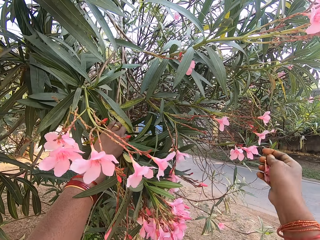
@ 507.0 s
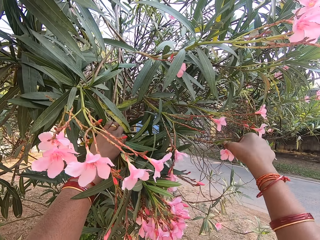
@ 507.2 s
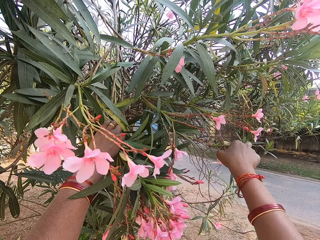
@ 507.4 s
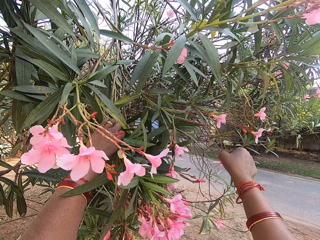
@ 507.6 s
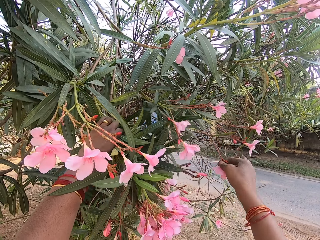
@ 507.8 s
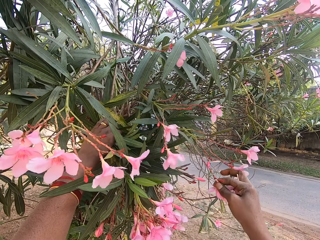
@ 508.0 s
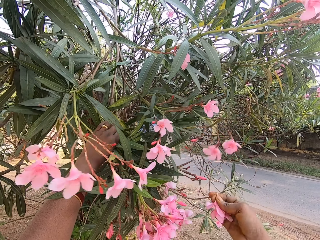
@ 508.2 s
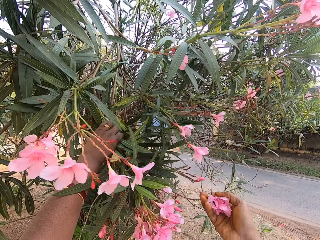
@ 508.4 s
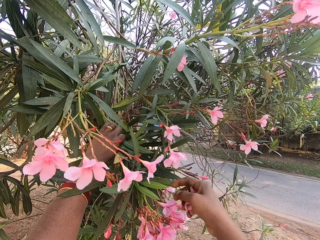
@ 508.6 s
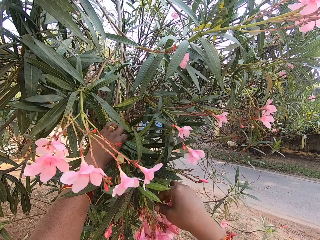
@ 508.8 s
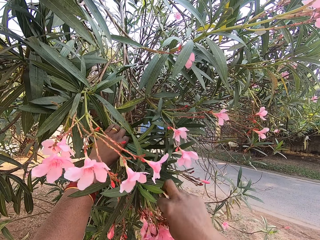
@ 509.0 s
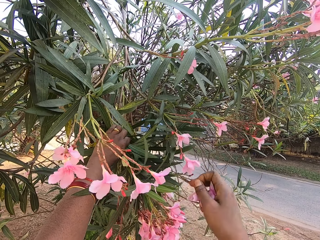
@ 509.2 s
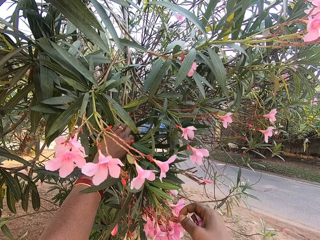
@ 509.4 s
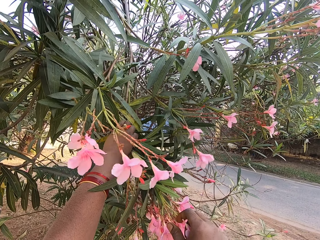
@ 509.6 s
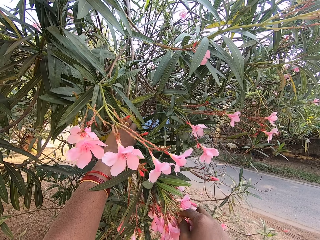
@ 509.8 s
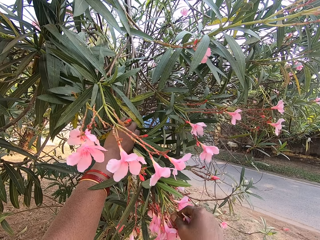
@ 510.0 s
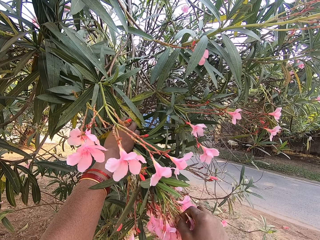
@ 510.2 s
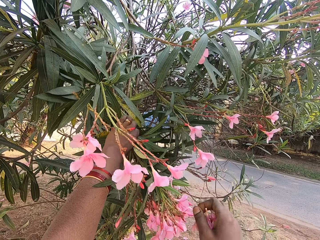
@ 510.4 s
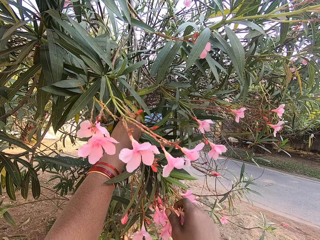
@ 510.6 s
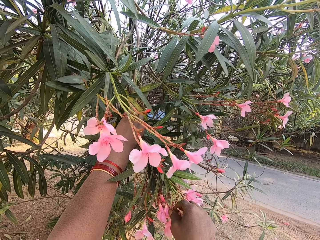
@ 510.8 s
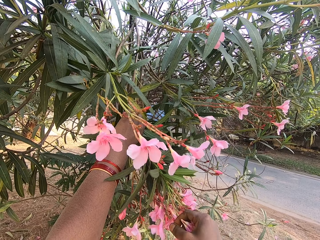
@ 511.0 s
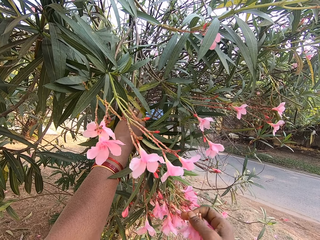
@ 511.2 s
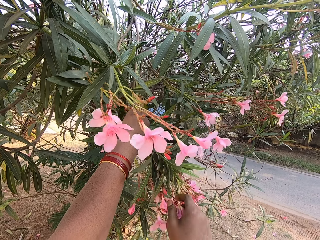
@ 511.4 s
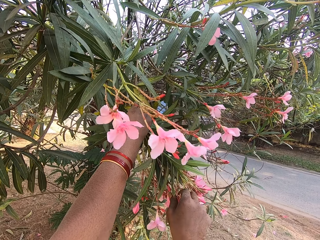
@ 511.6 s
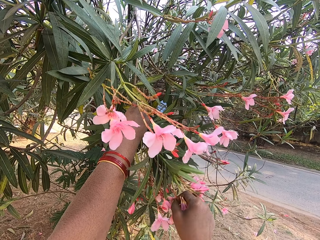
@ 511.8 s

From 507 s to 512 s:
The camera wearer plucks a flower with her hand.

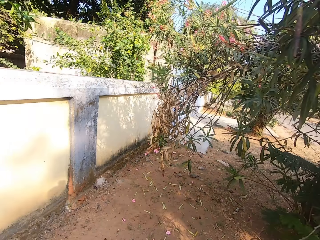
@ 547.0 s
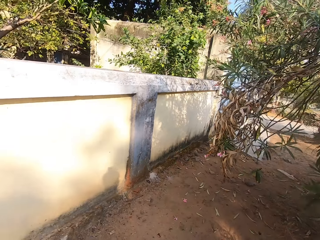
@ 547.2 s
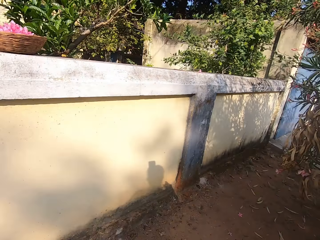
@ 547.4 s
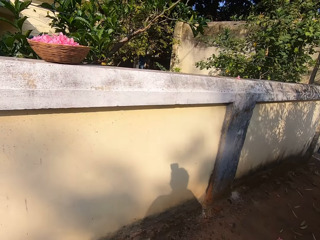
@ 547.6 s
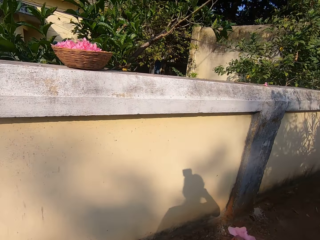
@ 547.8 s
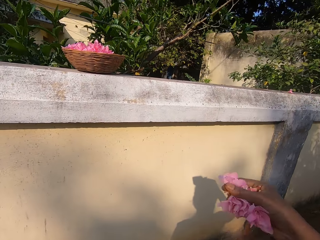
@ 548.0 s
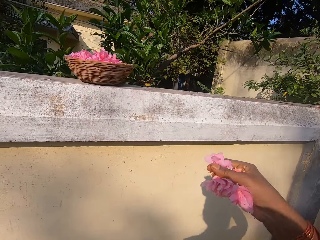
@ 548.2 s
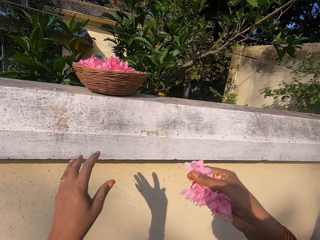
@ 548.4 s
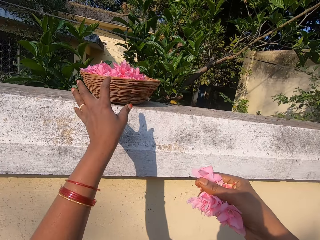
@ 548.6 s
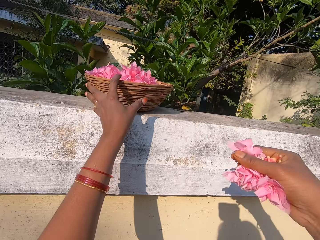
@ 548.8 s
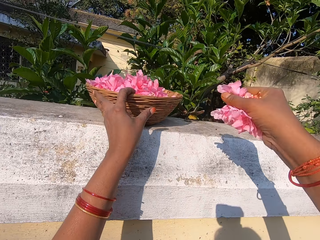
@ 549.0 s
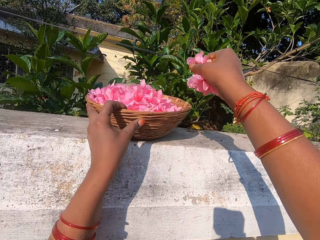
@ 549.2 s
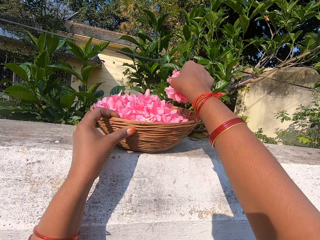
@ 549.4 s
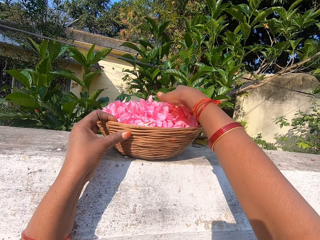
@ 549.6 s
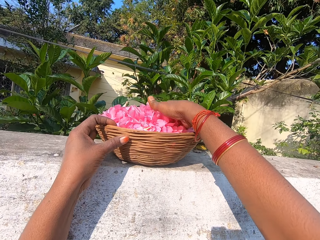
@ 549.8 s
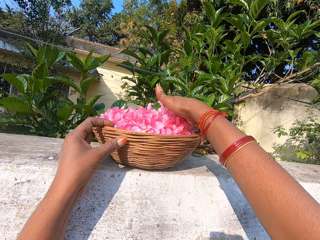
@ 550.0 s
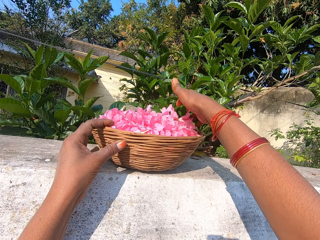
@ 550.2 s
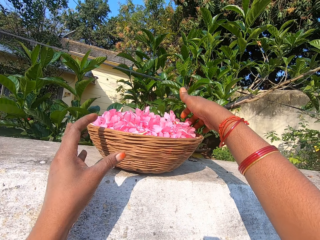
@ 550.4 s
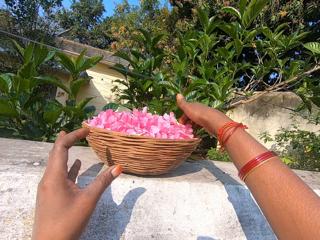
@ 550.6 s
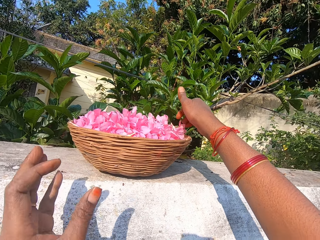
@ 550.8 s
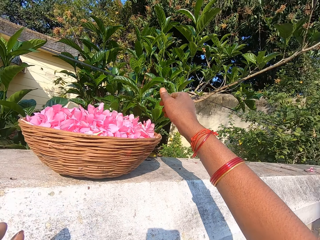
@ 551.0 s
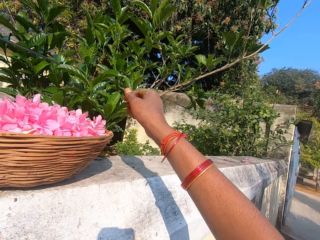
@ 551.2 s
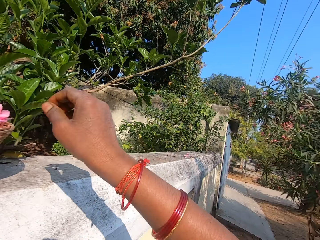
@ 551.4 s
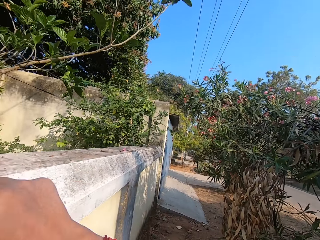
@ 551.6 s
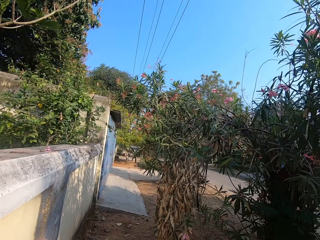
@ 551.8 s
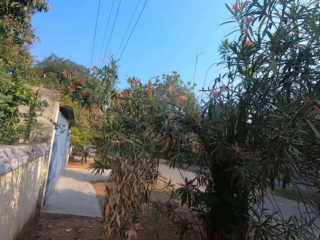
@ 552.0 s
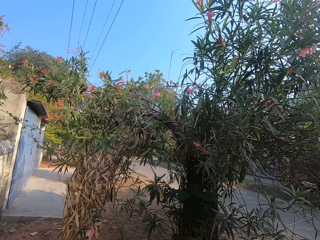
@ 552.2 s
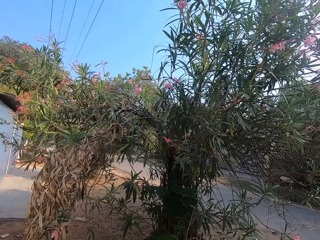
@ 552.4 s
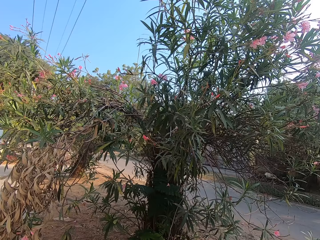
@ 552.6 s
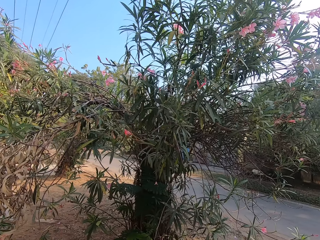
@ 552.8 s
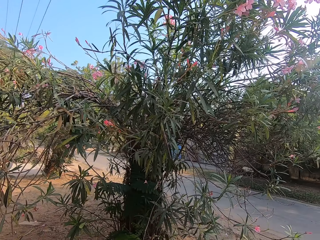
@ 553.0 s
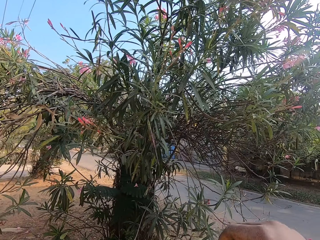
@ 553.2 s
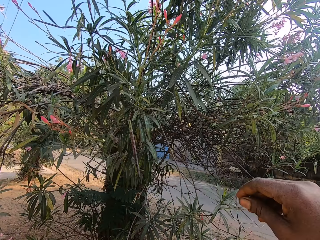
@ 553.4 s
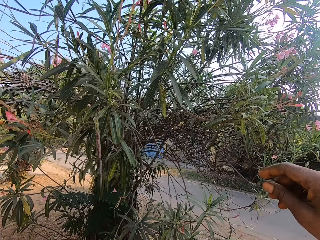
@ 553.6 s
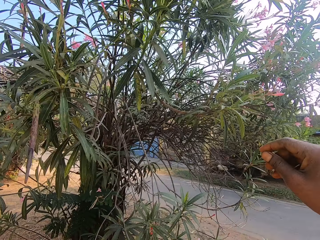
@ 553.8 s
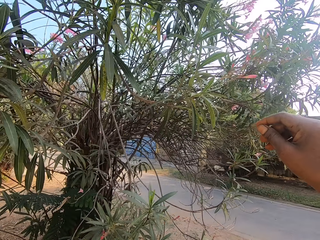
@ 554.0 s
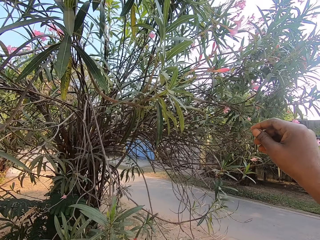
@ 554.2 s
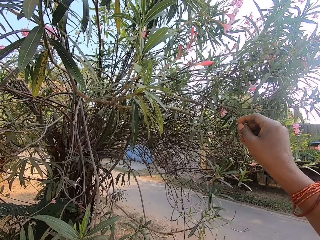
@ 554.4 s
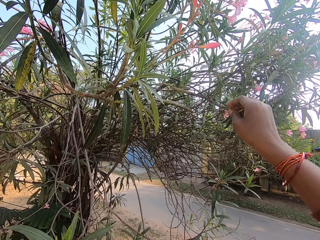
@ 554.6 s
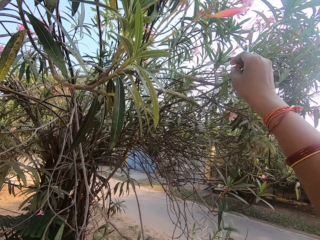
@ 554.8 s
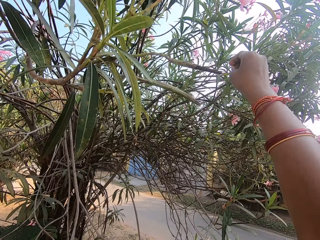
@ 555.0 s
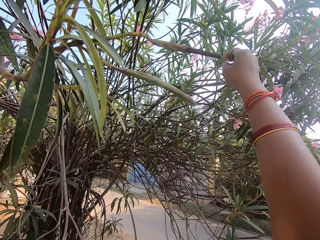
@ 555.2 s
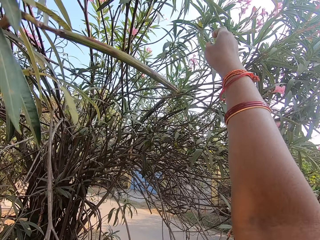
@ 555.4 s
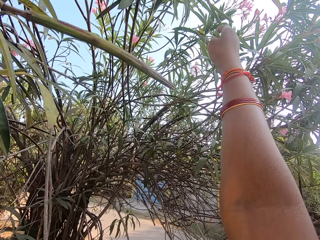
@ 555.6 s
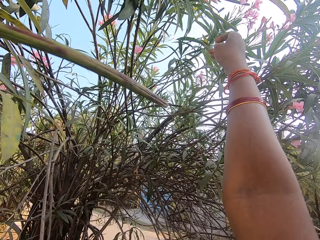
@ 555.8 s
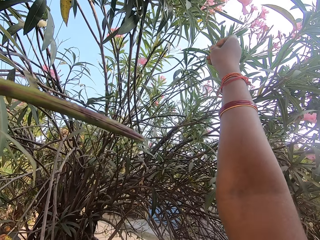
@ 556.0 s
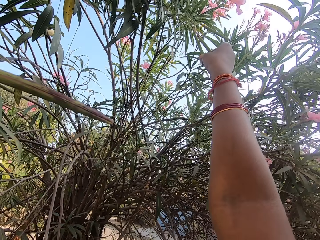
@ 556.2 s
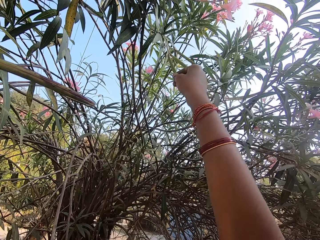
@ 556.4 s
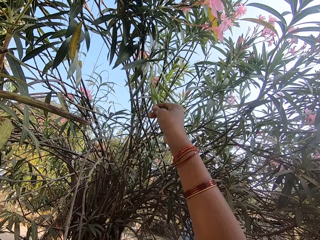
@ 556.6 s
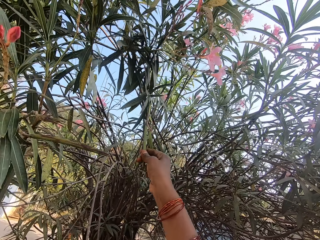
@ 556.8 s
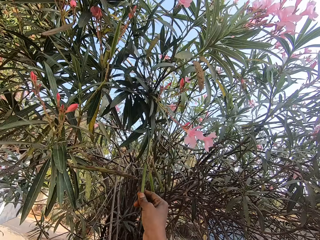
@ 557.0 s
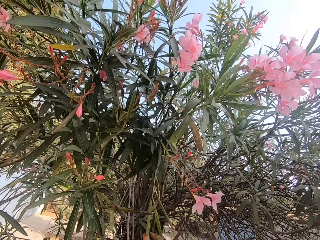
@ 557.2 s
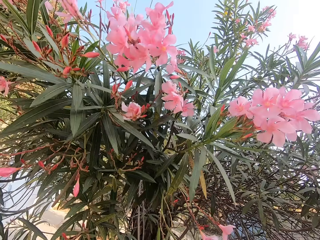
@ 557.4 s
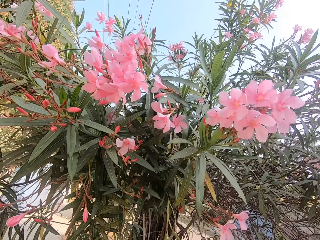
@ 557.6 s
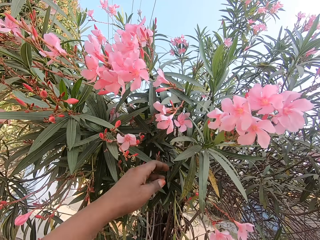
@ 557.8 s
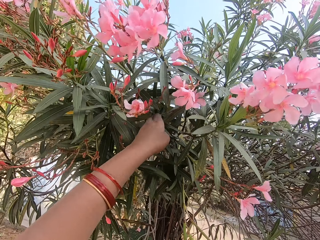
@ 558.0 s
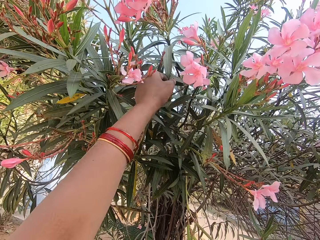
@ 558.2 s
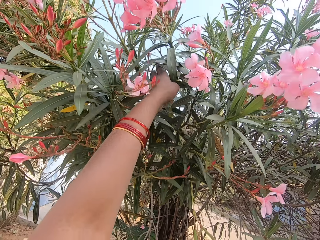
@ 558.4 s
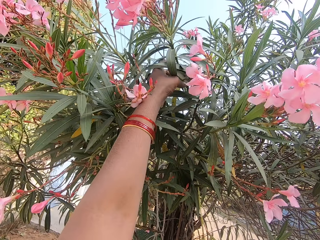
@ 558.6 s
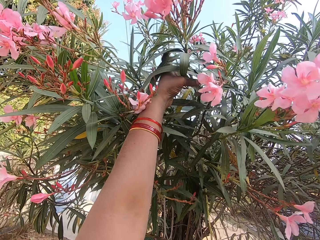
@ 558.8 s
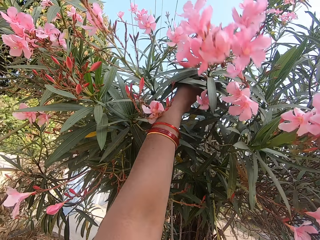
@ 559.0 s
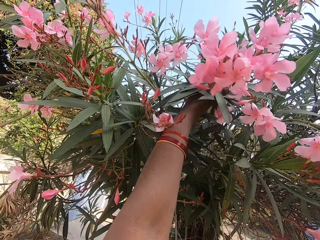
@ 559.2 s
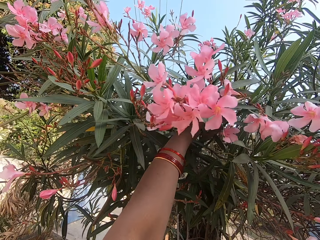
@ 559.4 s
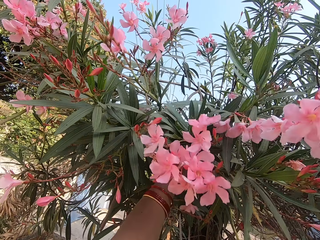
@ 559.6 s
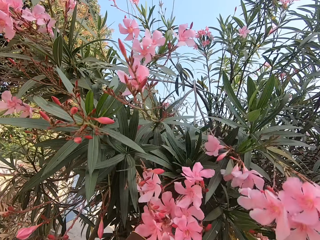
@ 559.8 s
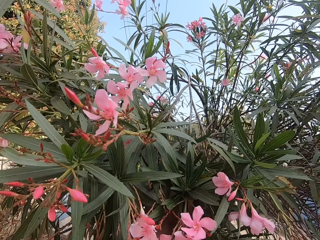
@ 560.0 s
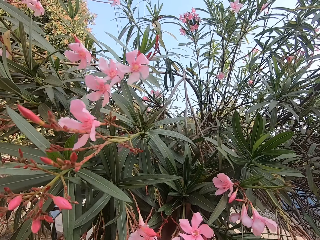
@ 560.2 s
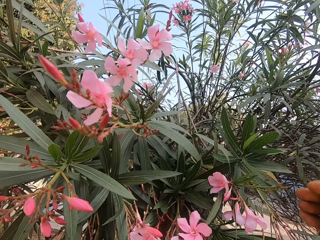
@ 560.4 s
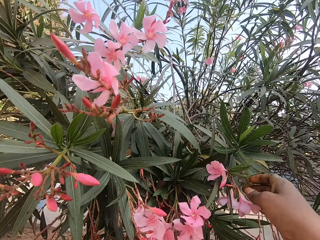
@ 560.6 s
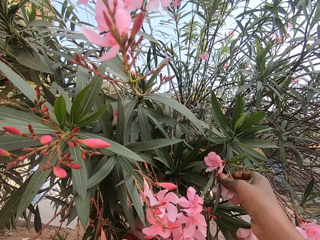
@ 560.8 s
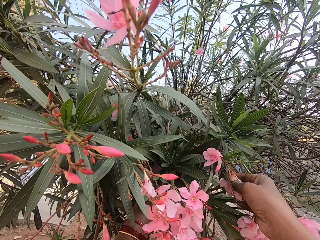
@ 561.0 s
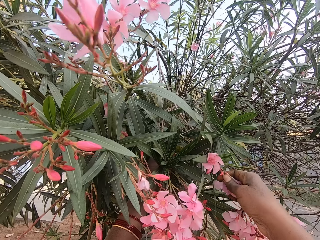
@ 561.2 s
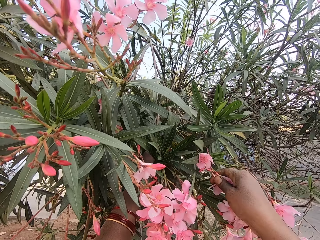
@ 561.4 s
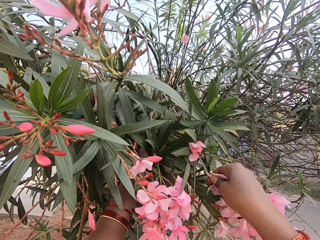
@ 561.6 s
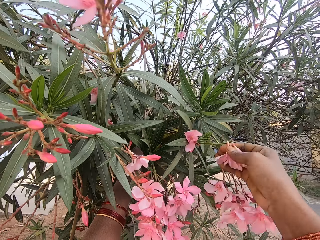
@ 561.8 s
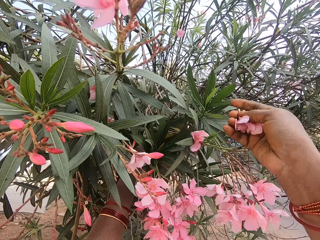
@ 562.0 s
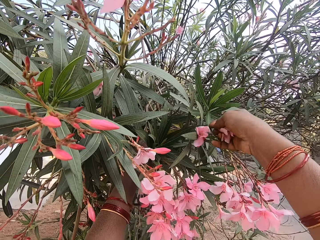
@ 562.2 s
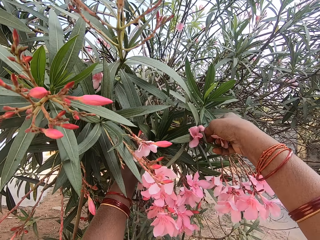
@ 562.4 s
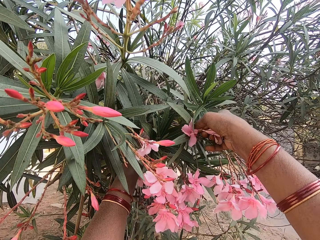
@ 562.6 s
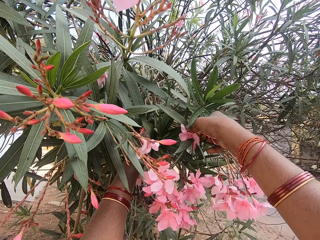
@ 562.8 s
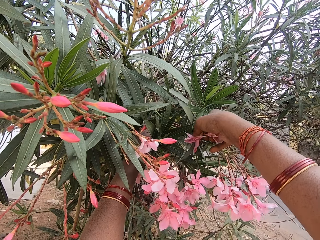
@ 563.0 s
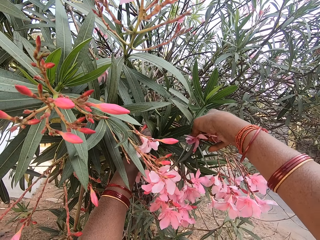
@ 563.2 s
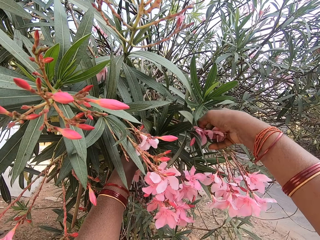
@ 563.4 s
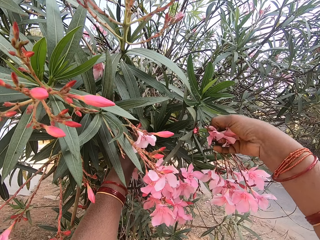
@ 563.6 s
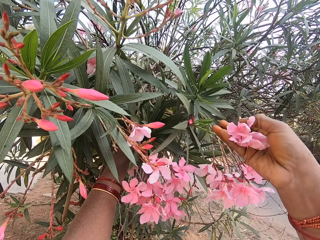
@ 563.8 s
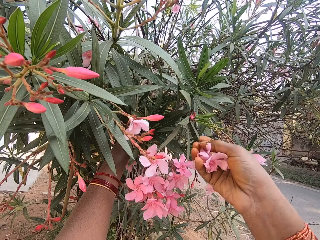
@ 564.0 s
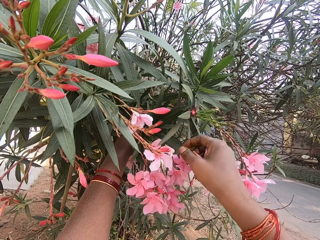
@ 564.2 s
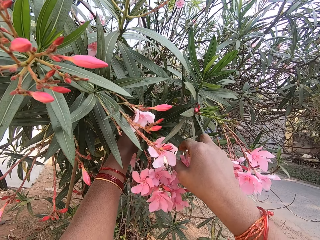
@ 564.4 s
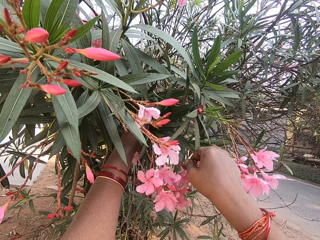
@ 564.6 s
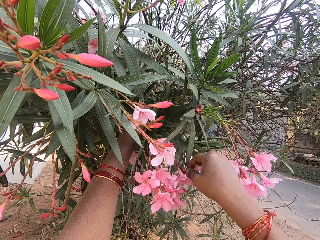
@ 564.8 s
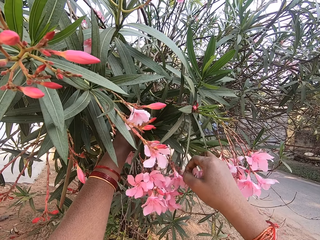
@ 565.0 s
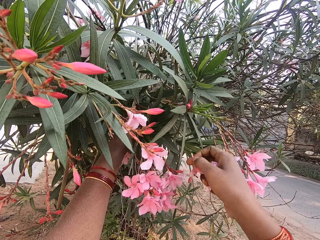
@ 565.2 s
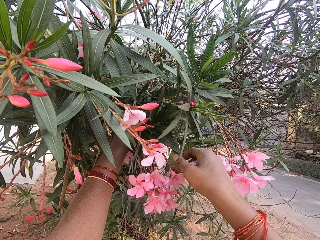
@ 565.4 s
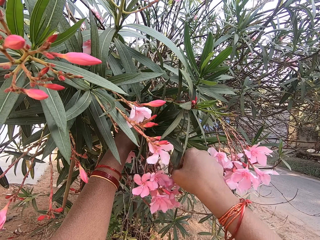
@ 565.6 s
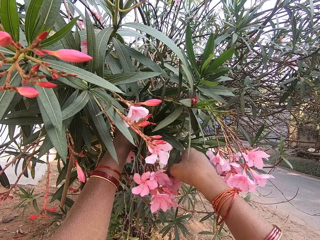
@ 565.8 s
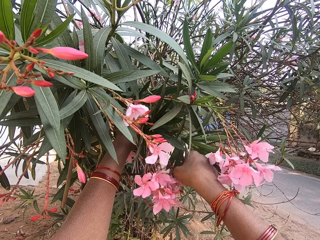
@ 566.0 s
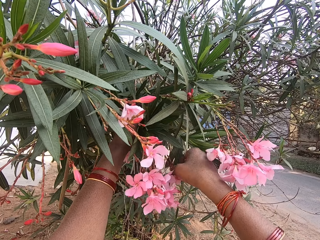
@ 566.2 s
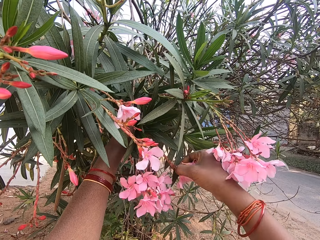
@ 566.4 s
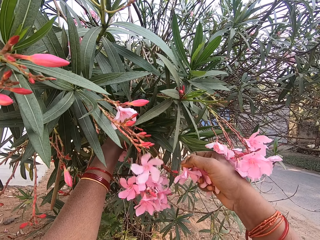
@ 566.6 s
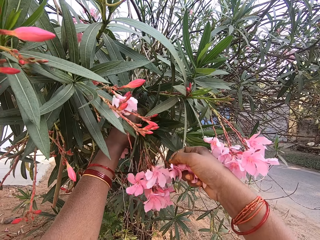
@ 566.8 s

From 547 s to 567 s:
The camera wearer moves the basket. She holds the basket. She places flowers in the basket. She looks around. She walks around. She lifts her hand. She pulls tree branches. She picks the flowers.
